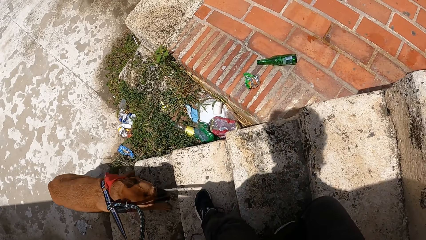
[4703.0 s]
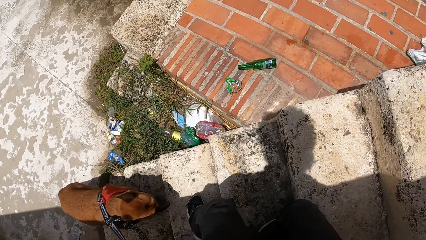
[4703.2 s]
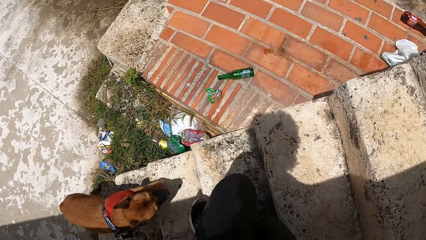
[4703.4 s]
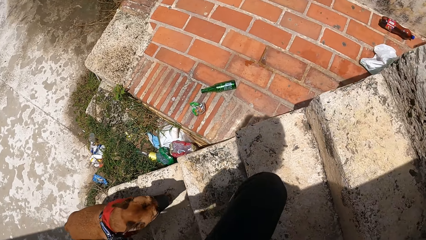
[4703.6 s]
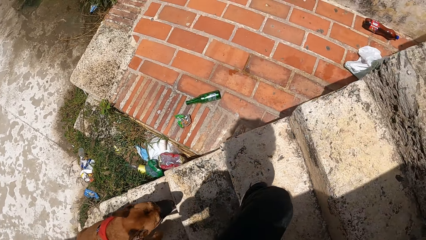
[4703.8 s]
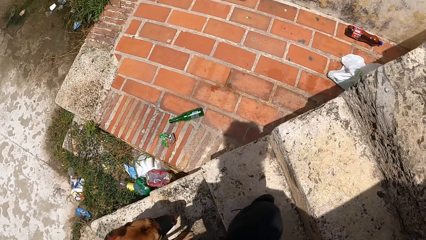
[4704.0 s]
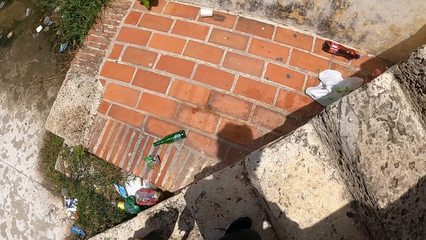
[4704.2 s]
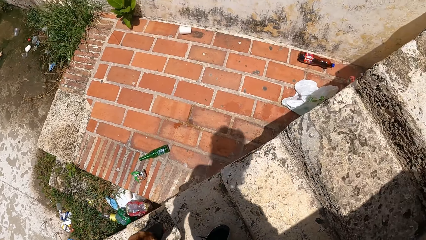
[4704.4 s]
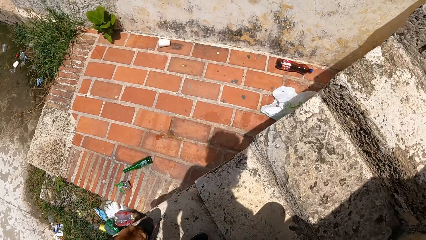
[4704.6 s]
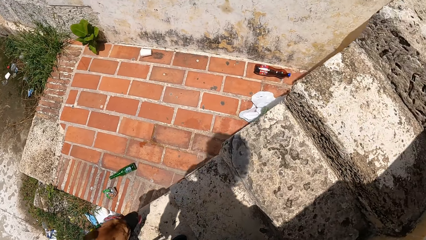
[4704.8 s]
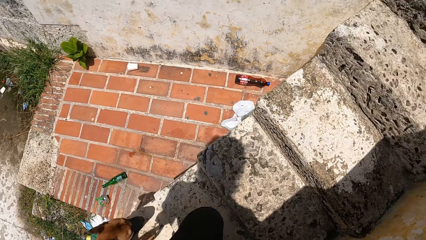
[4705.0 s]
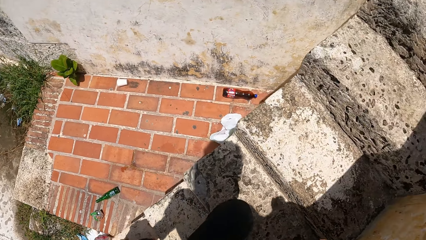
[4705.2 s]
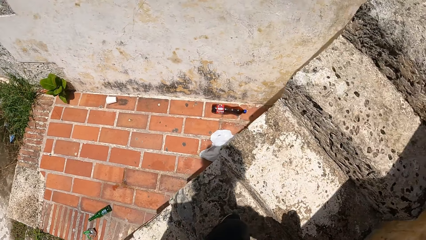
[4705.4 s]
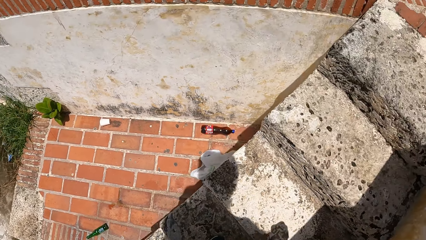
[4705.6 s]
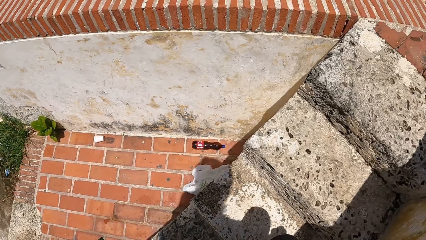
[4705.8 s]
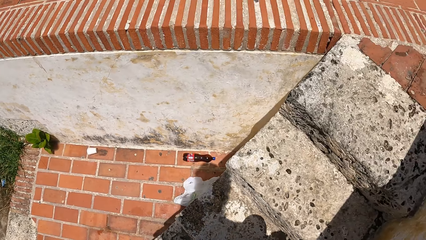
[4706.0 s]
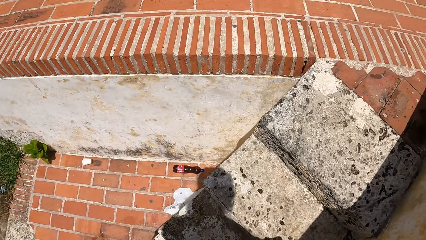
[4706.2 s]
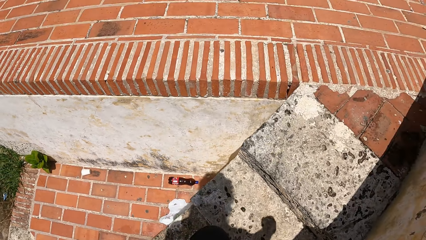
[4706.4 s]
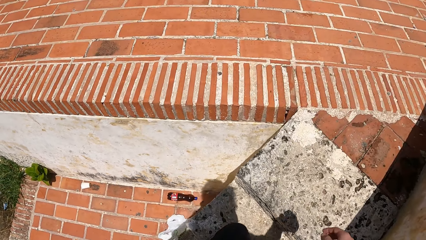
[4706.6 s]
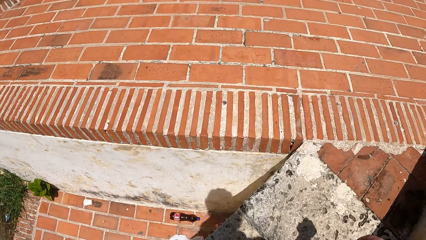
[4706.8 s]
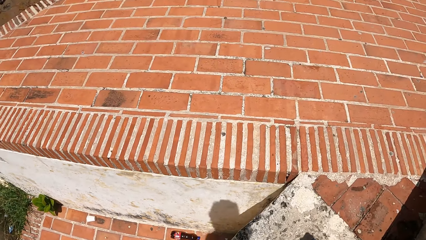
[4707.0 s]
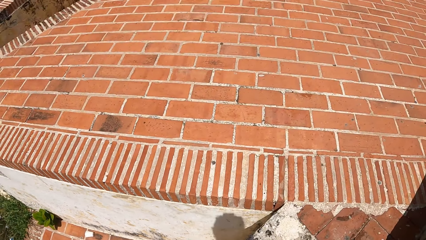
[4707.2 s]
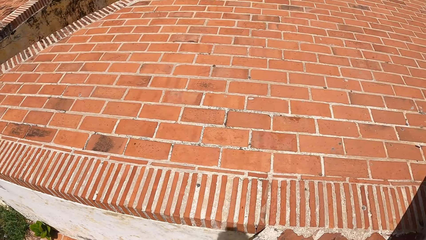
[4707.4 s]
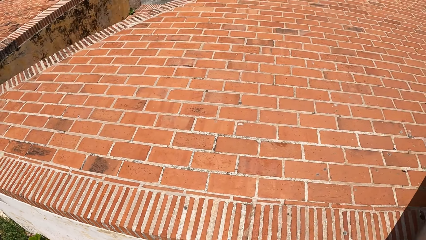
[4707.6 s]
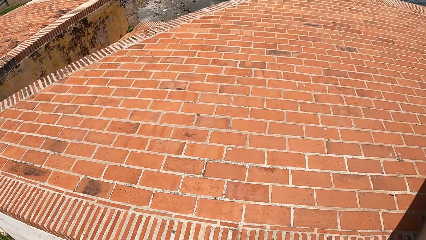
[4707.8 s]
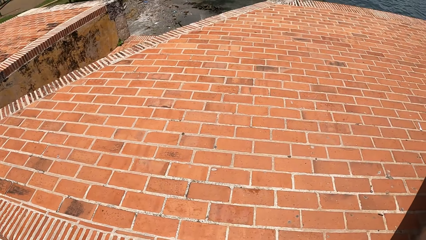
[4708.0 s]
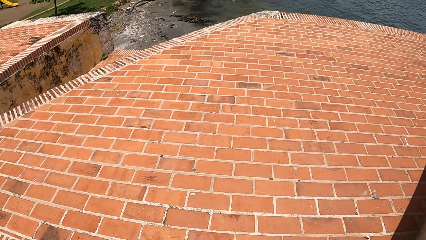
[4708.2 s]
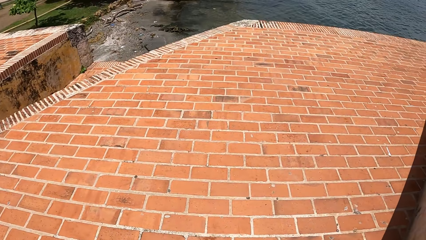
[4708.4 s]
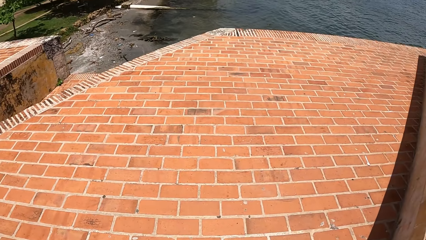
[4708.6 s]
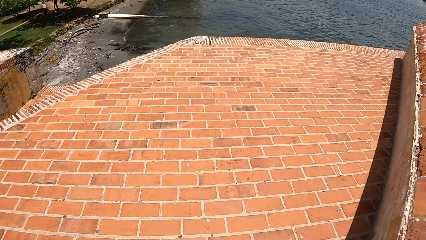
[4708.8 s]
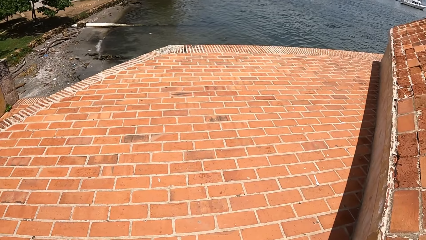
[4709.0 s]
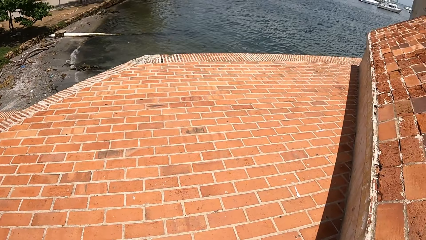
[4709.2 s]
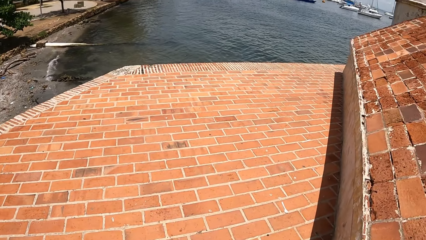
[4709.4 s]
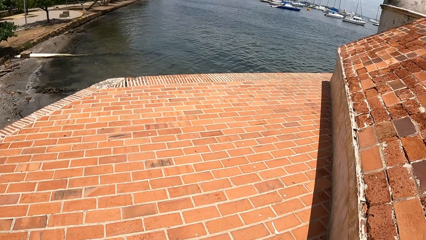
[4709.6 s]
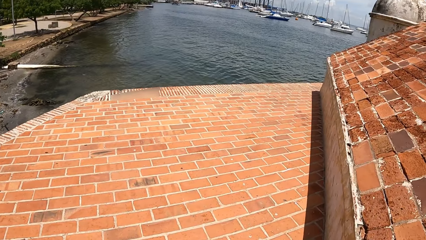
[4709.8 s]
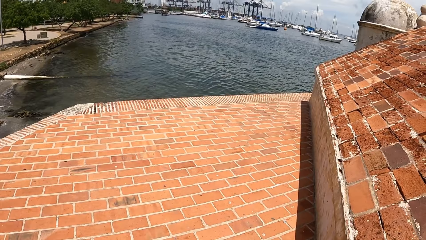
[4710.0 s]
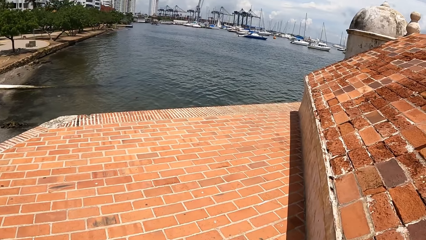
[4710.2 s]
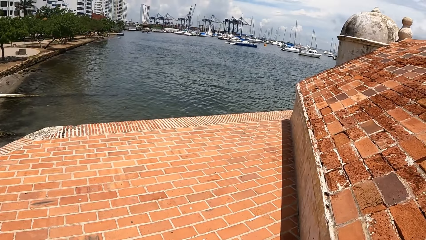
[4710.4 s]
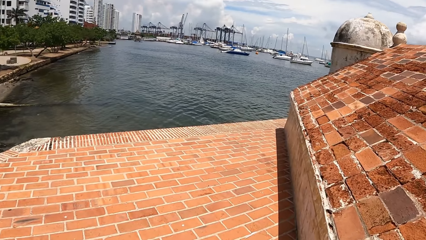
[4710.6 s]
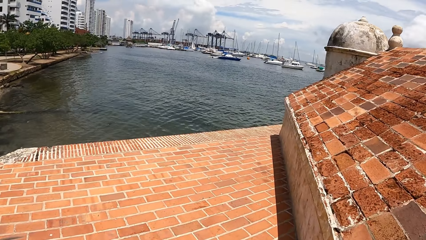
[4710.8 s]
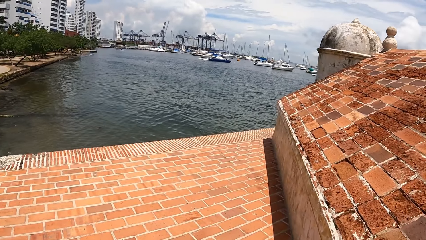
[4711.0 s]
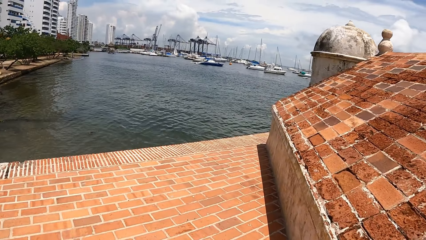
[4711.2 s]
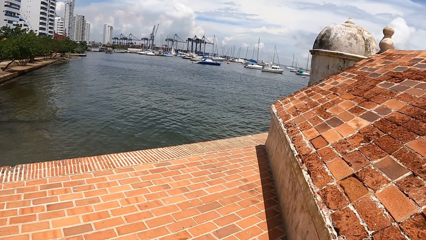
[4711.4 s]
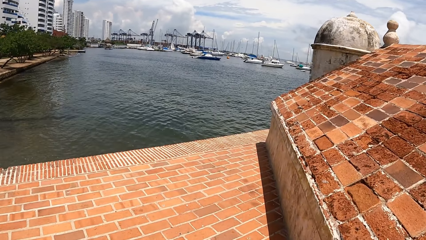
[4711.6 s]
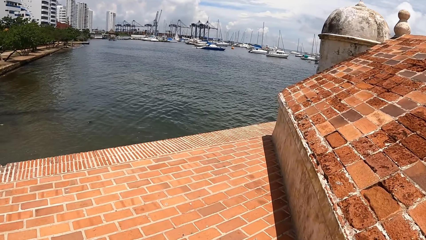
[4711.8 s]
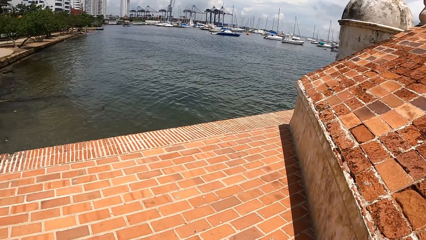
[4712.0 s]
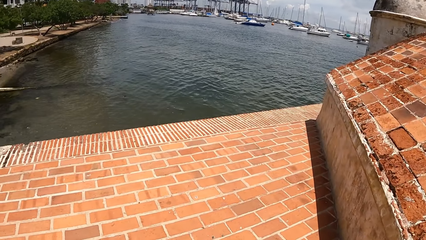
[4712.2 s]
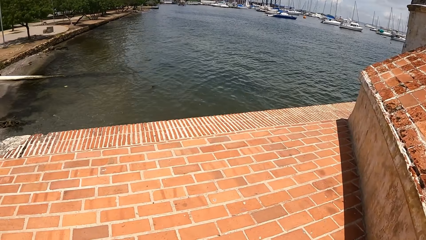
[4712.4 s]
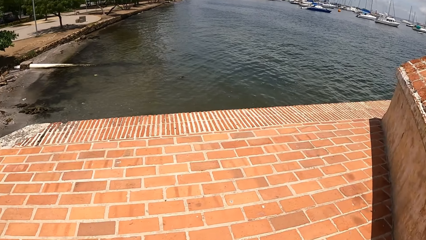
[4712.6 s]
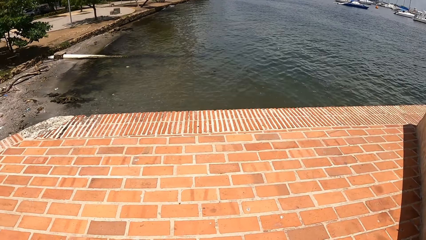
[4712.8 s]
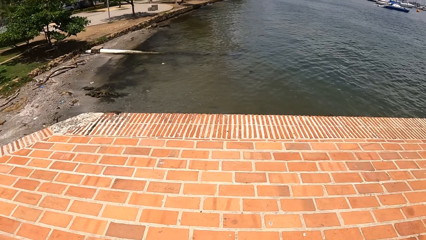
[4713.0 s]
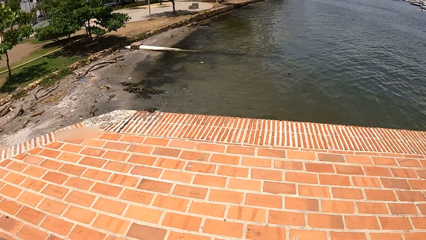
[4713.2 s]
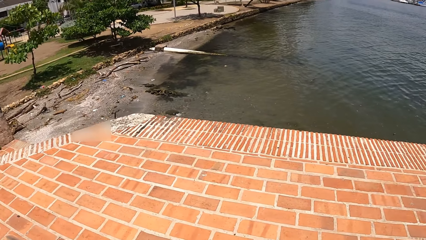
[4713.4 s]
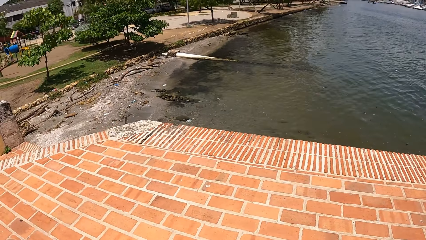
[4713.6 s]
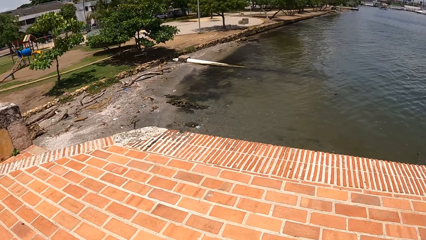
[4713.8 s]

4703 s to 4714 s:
The camera wearer walked up the stairs. They walk outside with a dog leashed.

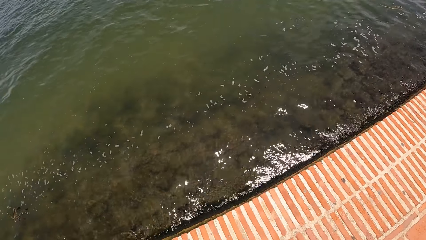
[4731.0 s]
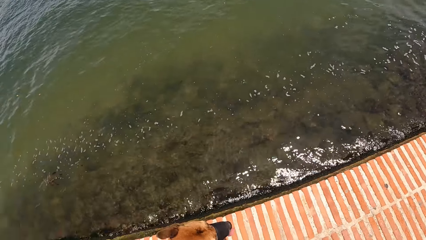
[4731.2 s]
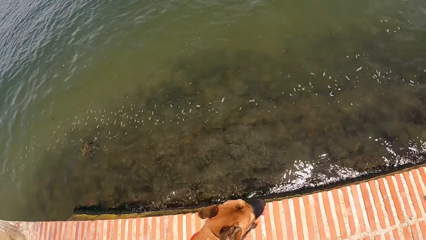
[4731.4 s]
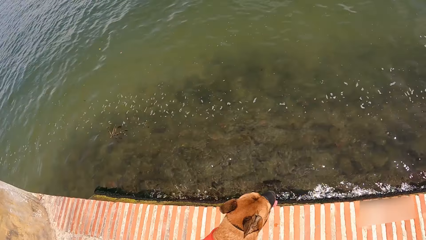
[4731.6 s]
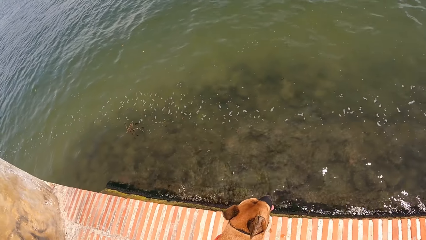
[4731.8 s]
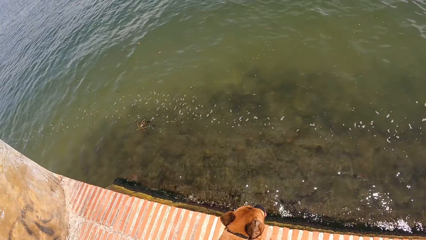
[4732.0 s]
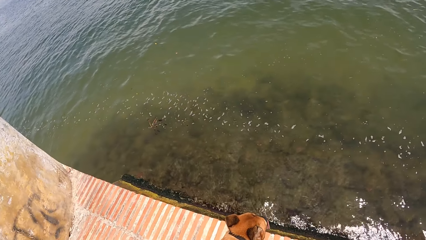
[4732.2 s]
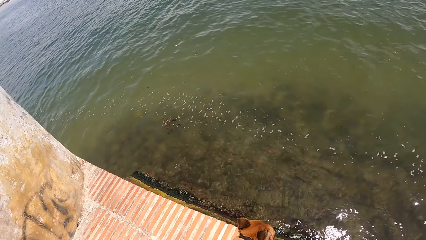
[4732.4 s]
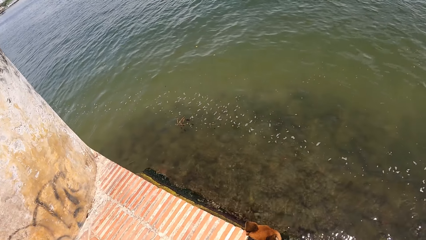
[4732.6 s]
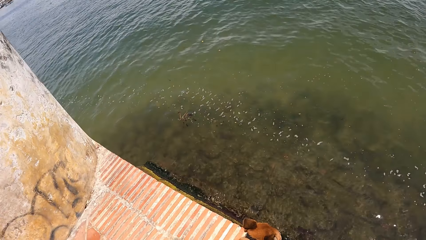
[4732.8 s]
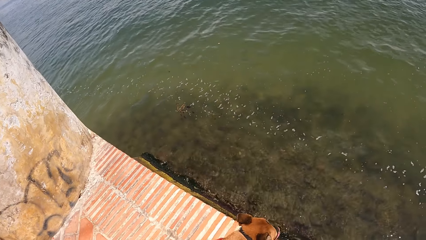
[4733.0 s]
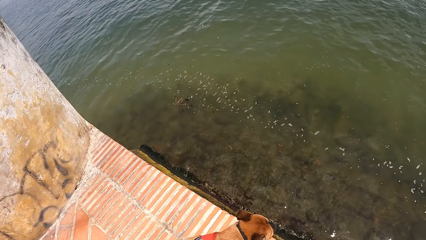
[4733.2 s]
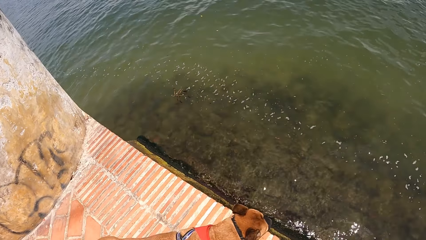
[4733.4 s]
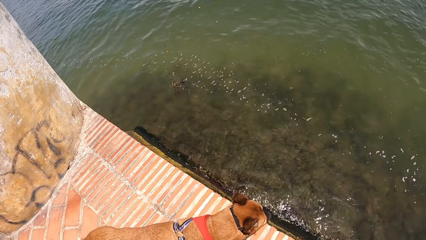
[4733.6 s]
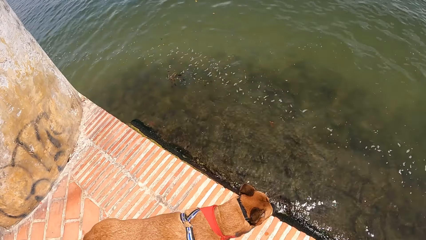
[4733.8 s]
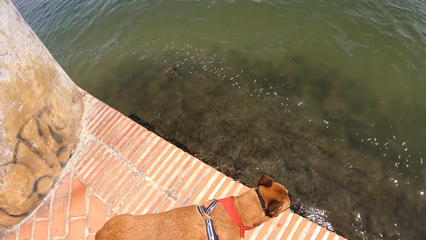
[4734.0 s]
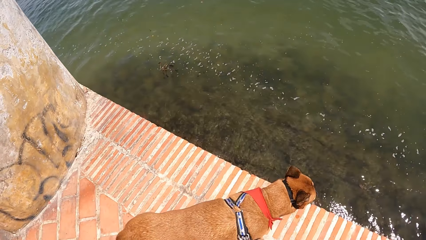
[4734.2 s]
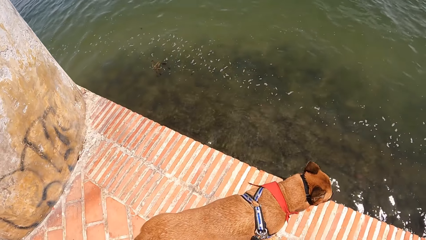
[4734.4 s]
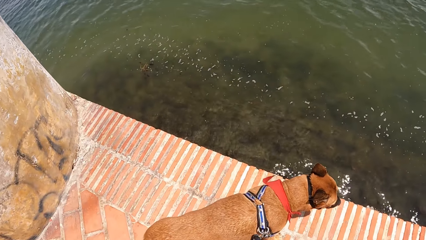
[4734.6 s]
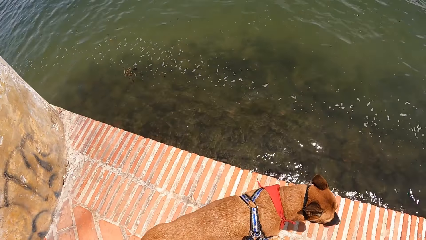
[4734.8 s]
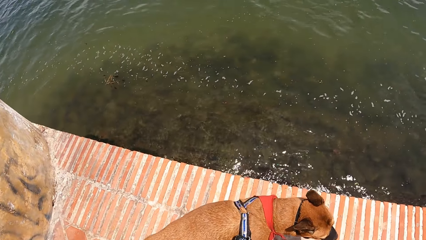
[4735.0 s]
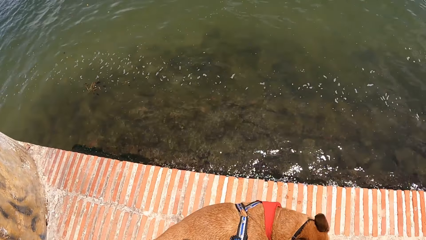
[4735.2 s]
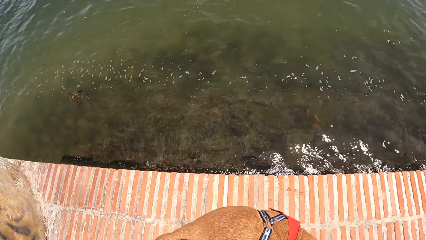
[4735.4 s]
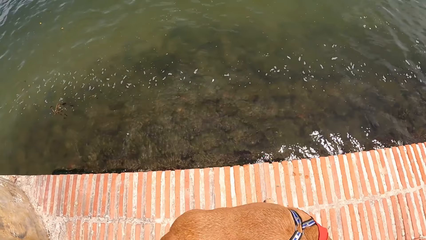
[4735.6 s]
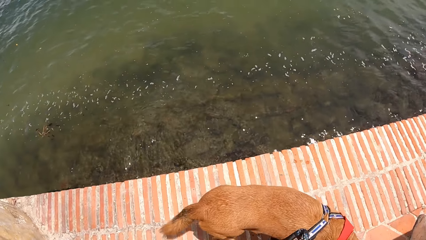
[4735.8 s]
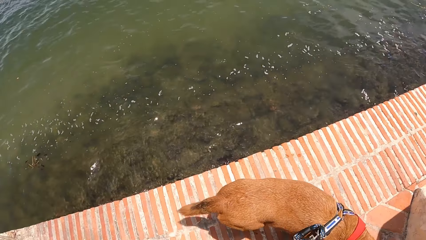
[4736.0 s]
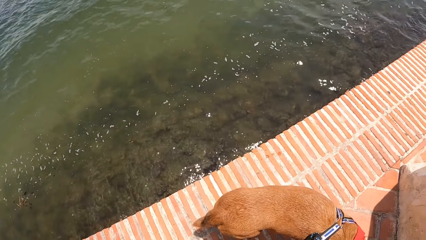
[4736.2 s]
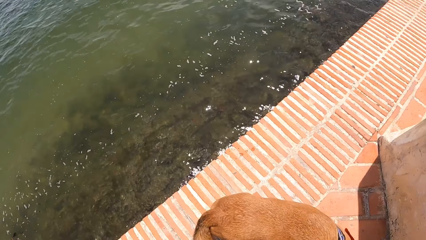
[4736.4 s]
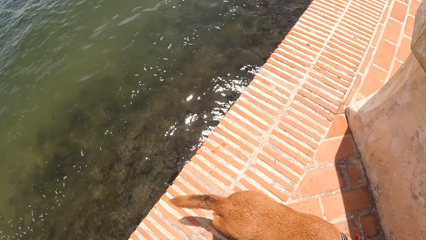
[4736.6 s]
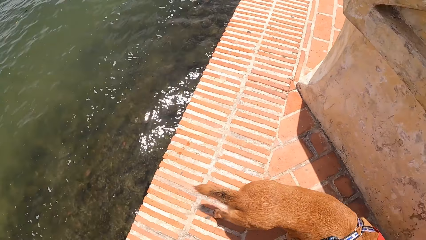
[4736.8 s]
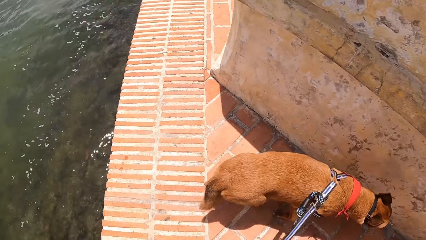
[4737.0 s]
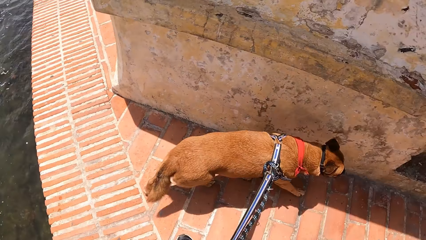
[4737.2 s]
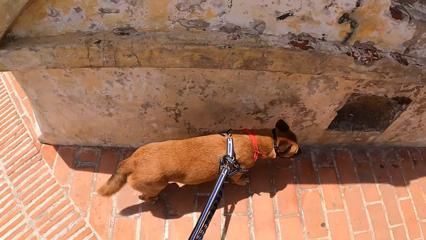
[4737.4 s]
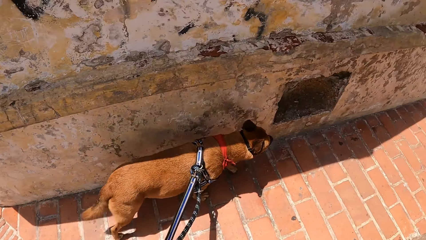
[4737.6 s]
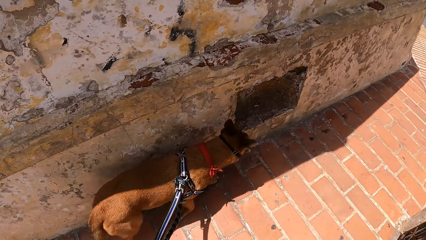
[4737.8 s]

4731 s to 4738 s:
The camera wearer looks around. They walk outside with a dog leashed.
